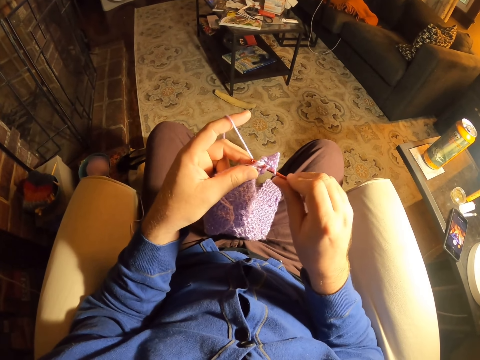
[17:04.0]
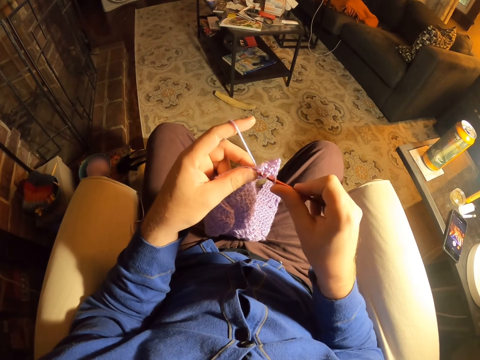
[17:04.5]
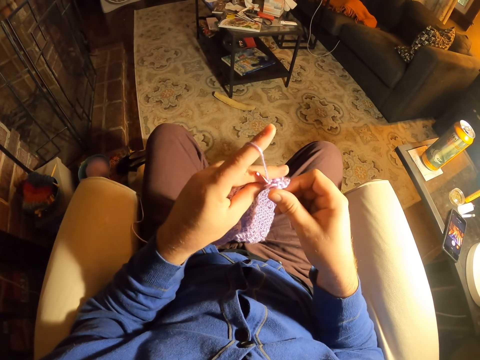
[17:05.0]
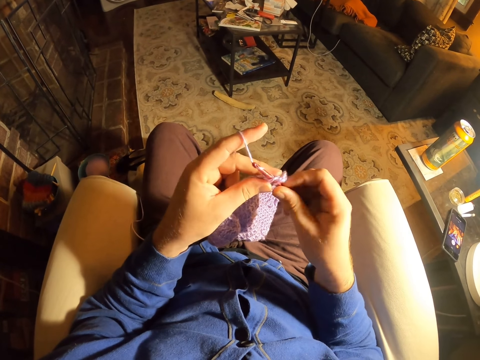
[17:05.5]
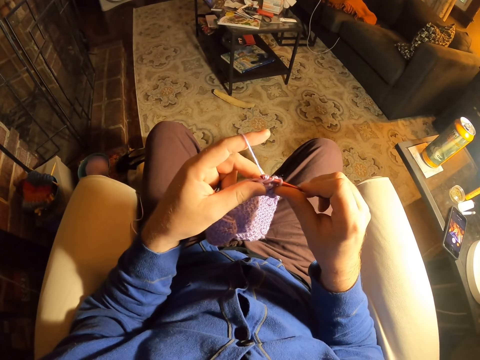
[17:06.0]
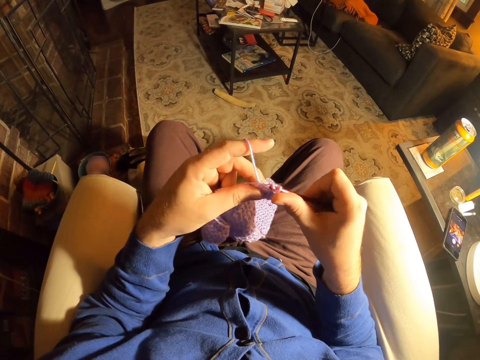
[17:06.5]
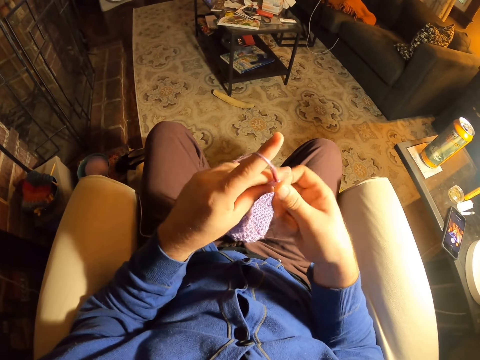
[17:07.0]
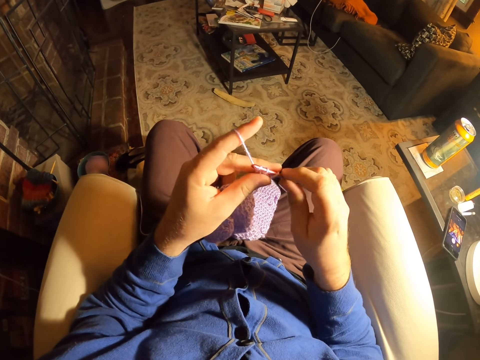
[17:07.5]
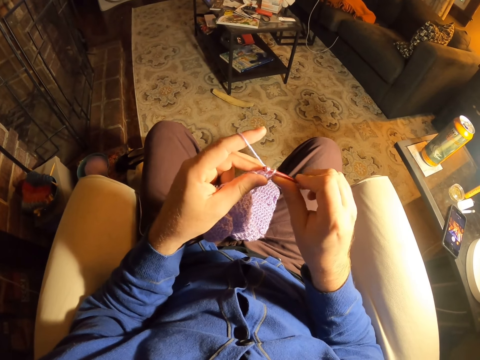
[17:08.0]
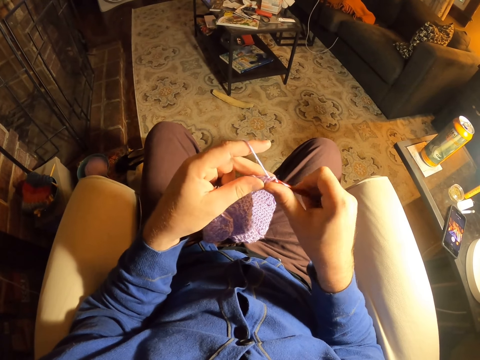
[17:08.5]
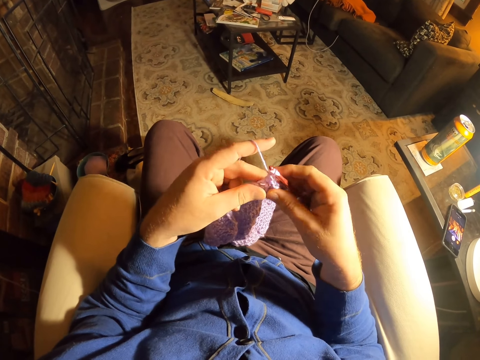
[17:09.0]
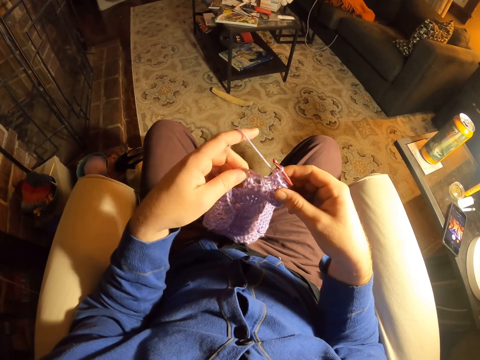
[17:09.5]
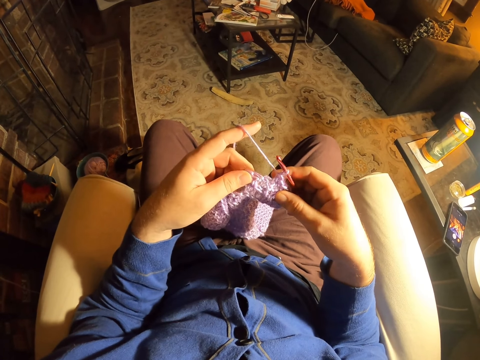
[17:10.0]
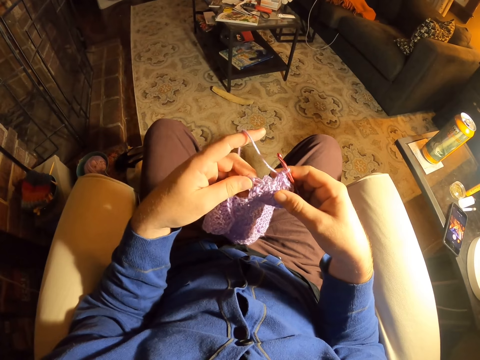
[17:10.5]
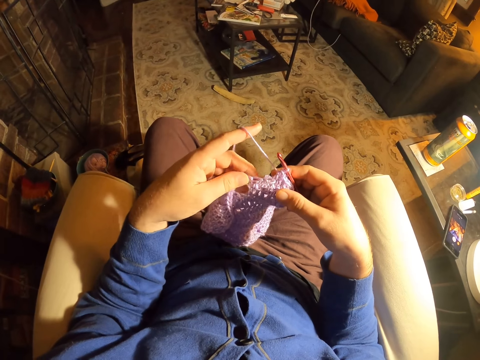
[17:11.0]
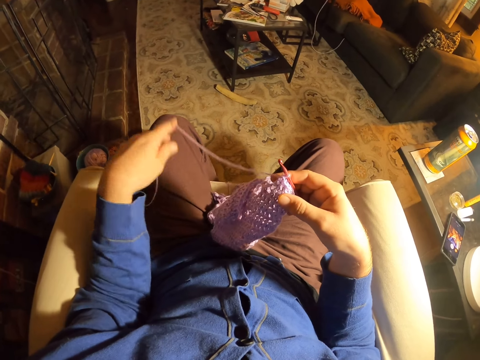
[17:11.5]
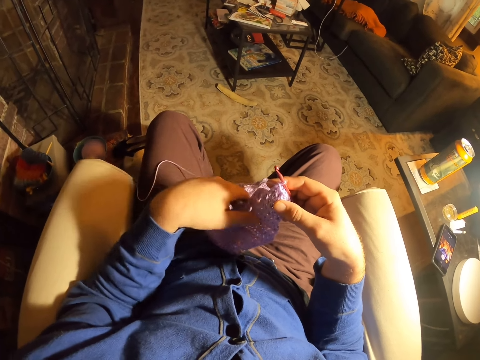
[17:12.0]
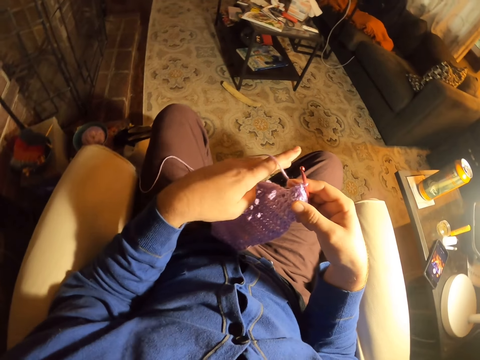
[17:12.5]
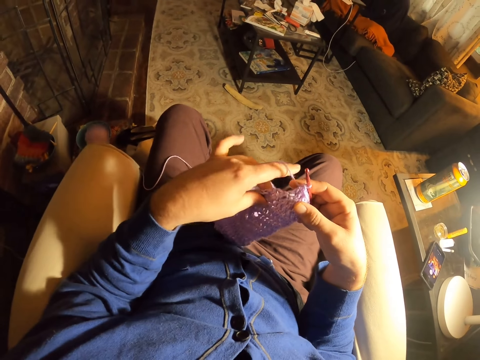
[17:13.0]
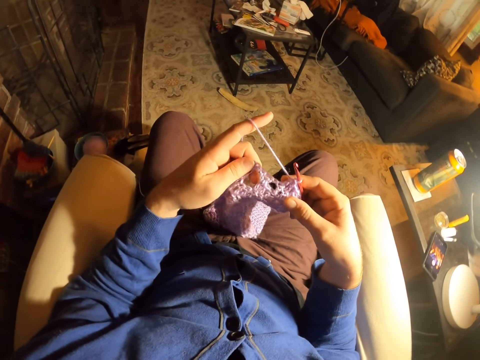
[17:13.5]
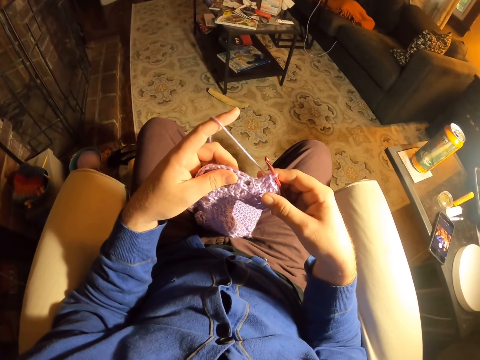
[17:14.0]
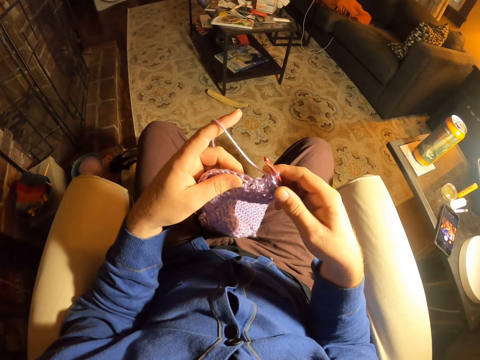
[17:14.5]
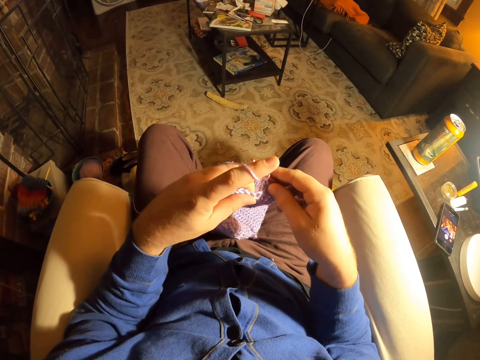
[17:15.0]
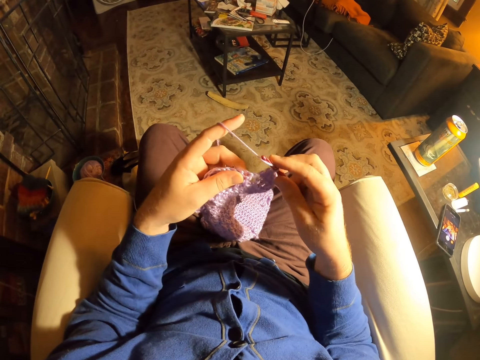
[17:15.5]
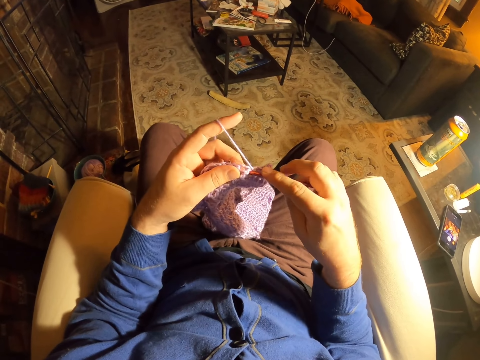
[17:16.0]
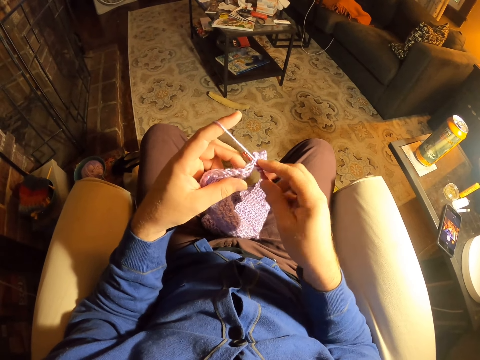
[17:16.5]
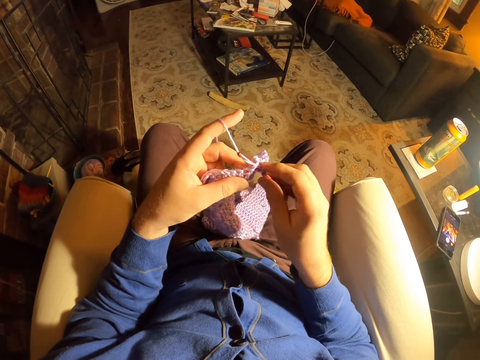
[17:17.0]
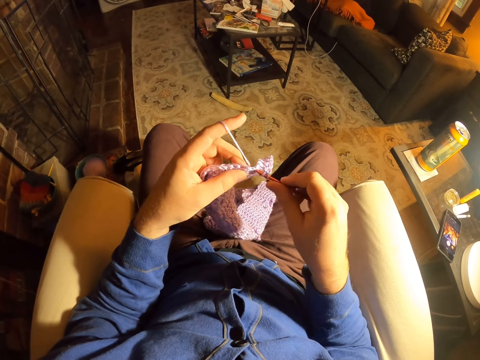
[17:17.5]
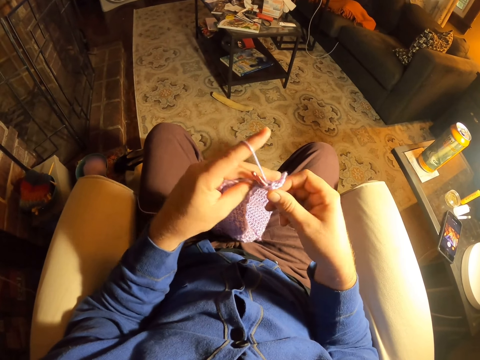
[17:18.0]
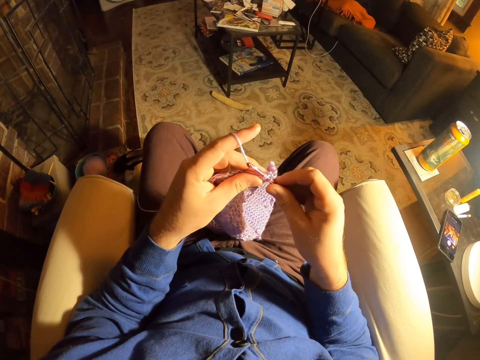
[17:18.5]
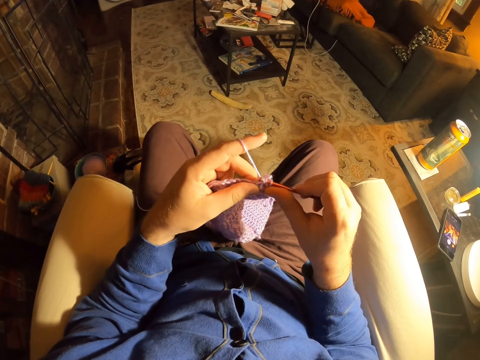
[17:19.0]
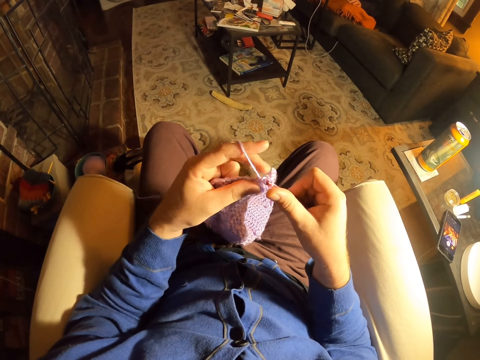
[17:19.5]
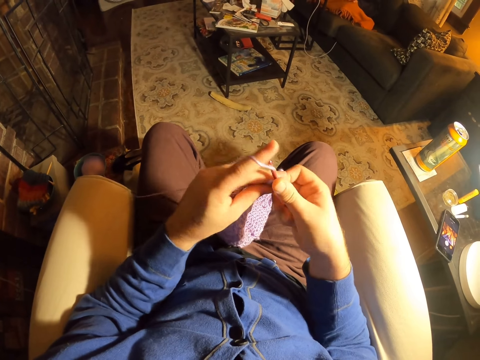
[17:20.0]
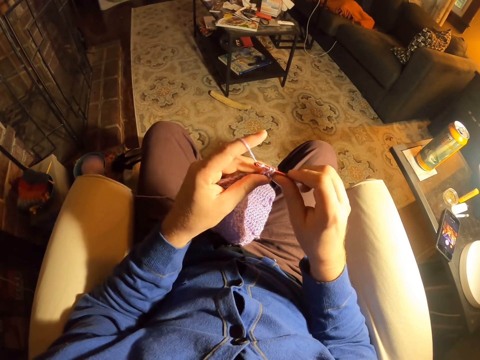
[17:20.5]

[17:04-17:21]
The camera wearer rolls thread around the crochet needle and knits a fabric with the crochet needle. He rolls thread around the crochet needle and knits the fabric with the crochet needle. He examines the fabric stitches. He unrolls yarn from the left finger. He drops the fabric on his thigh. He holds the fabric. He rolls thread around the crochet needle and knits the fabric with the crochet needle. He rolls thread around the crochet needle and knits the fabric with the crochet needle.

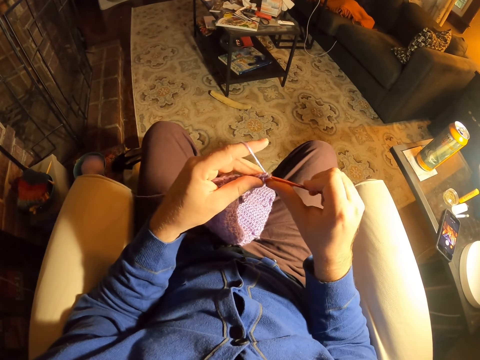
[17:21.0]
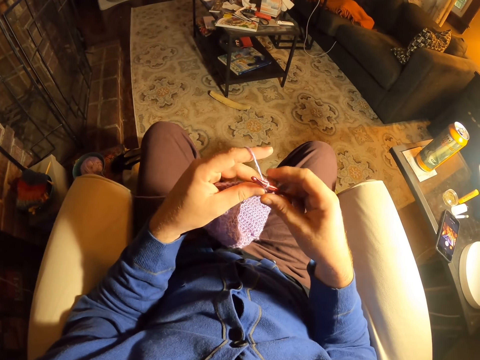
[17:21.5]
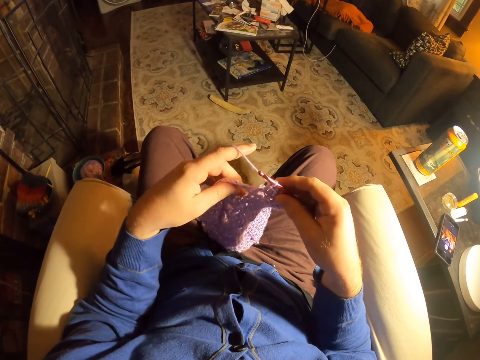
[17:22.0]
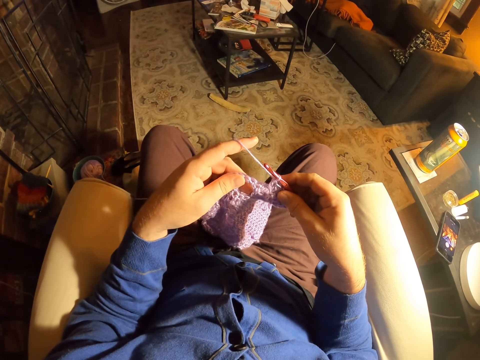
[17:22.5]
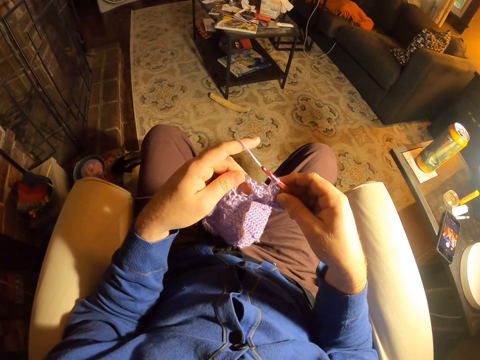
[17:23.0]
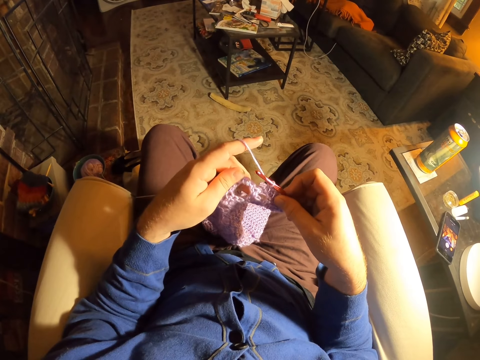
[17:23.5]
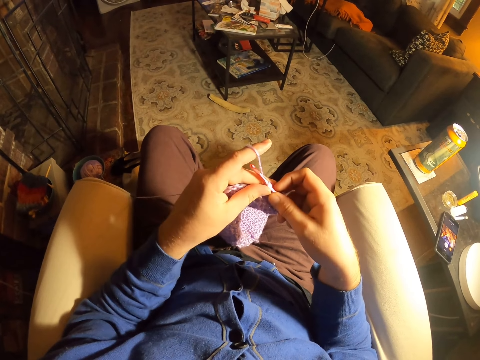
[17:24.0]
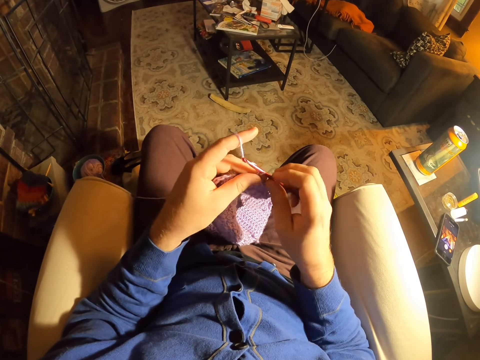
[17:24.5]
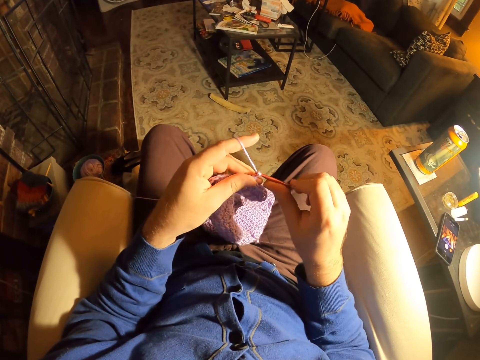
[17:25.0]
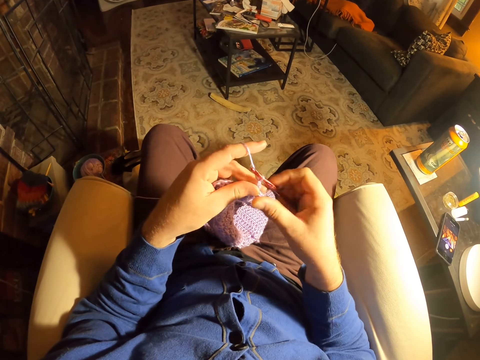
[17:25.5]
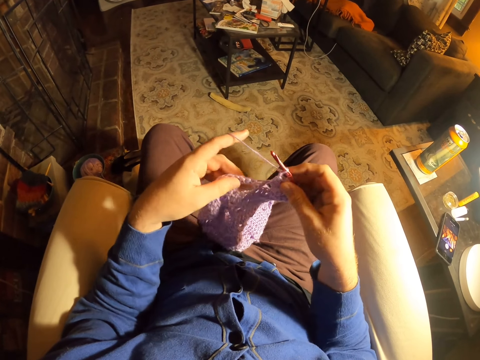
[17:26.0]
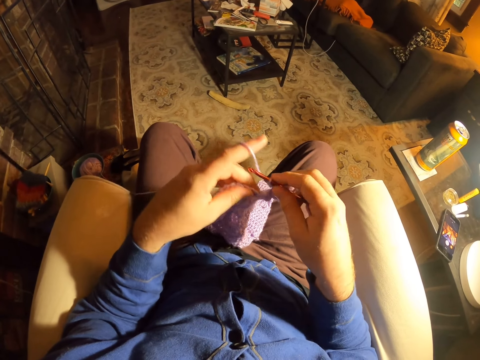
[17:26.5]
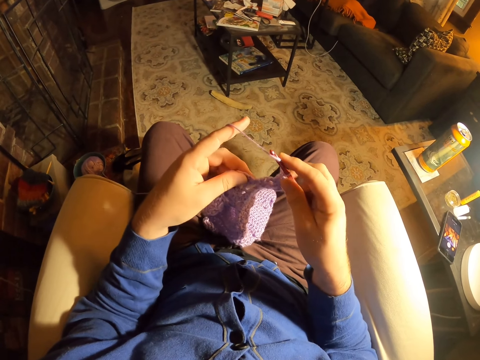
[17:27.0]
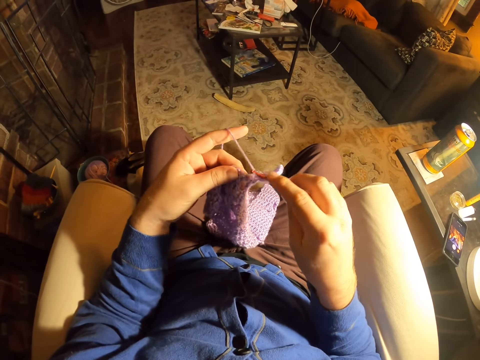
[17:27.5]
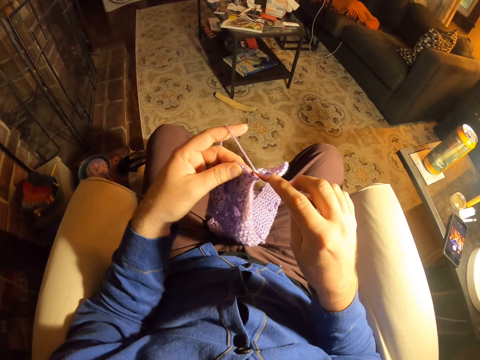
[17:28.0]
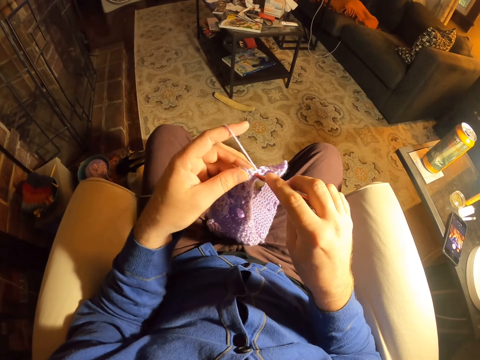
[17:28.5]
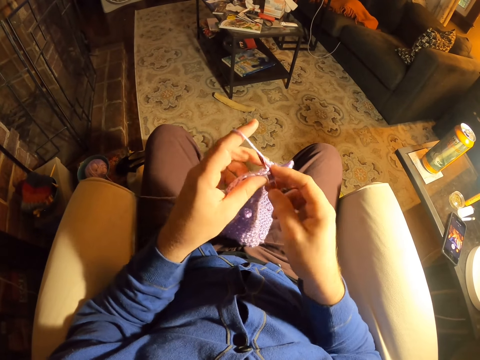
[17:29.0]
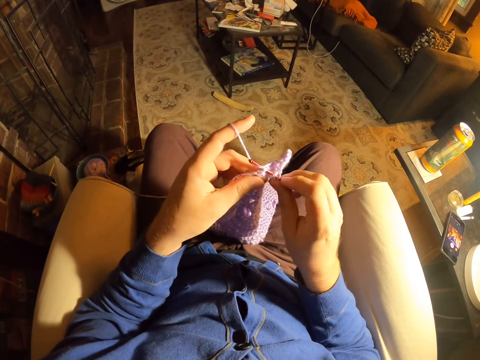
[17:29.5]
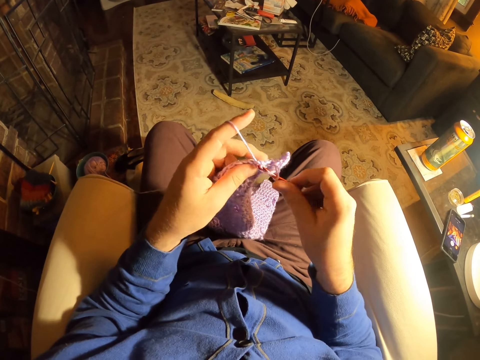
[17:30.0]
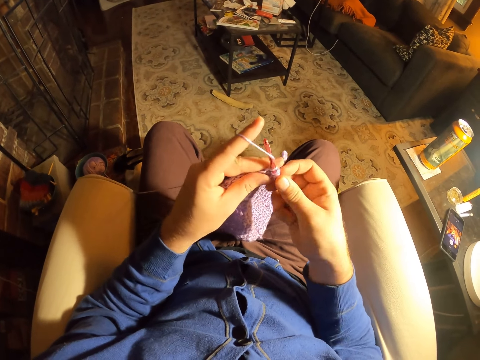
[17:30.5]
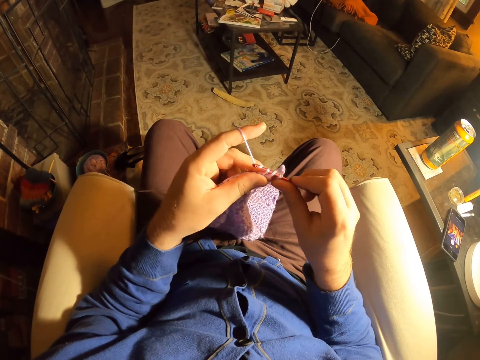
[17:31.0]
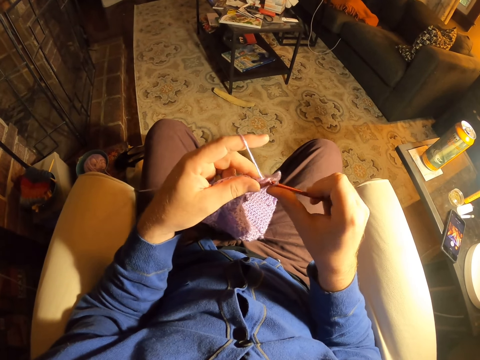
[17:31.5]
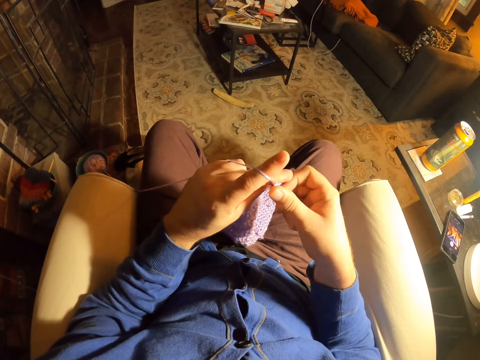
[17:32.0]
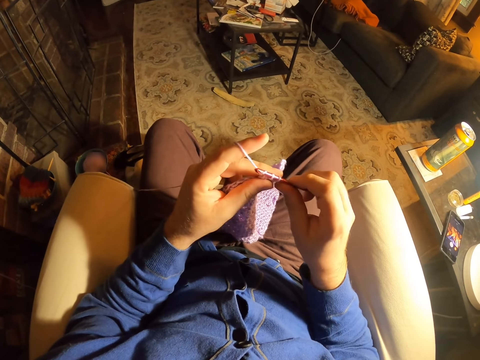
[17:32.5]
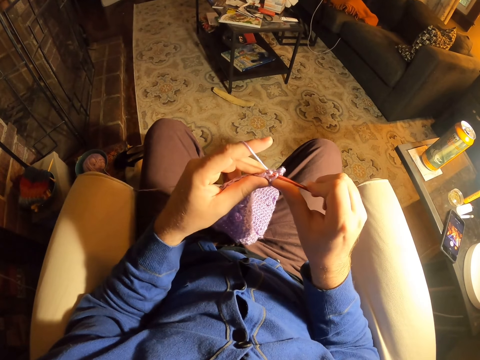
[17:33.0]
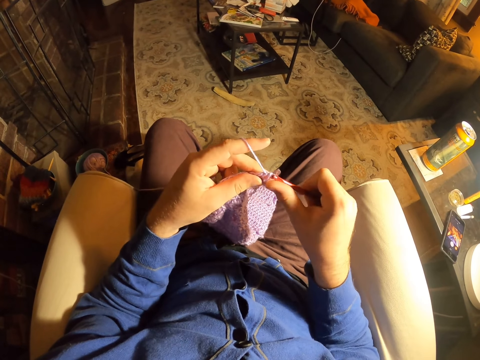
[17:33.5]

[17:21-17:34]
The camera wearer examines the fabric stitches. They roll thread around the crochet needle and knit the fabric with the crochet needle. They roll thread around the crochet needle and knit the fabric with the crochet needle. They roll thread around the crochet needle and knit the fabric with the crochet needle.
